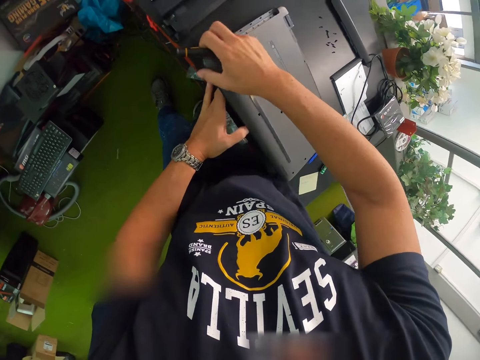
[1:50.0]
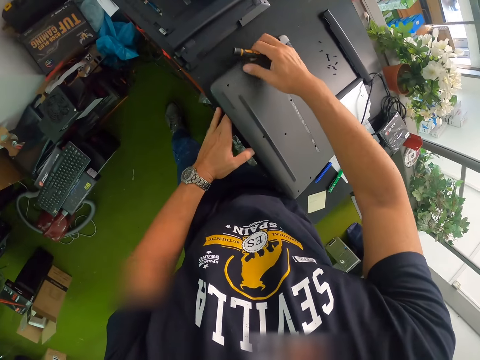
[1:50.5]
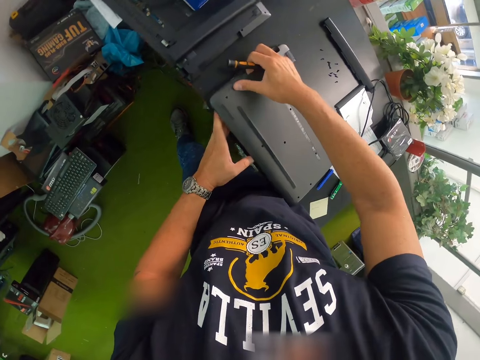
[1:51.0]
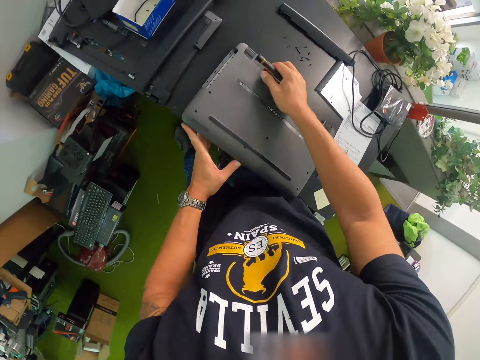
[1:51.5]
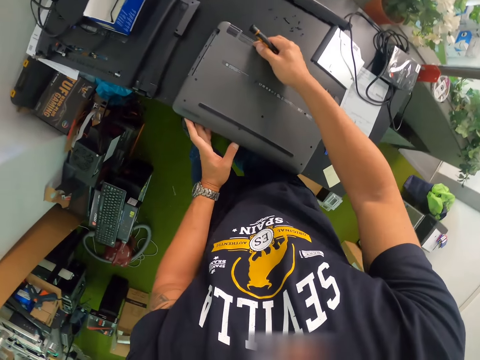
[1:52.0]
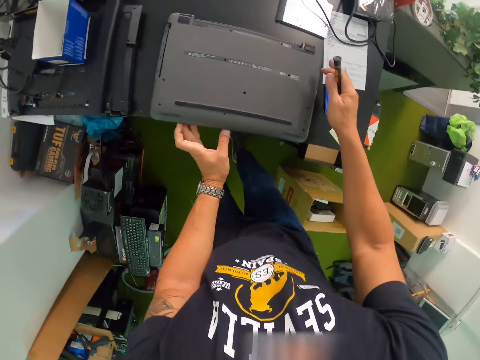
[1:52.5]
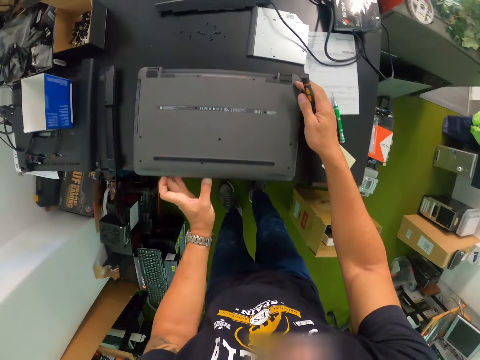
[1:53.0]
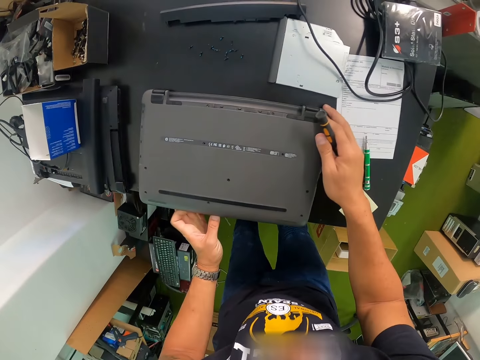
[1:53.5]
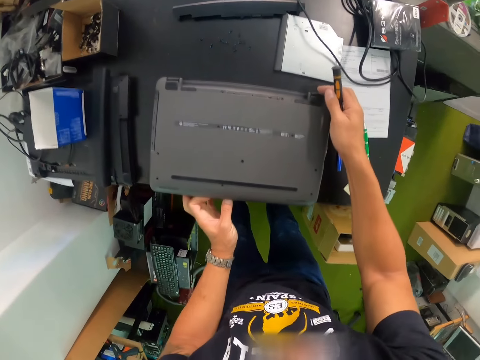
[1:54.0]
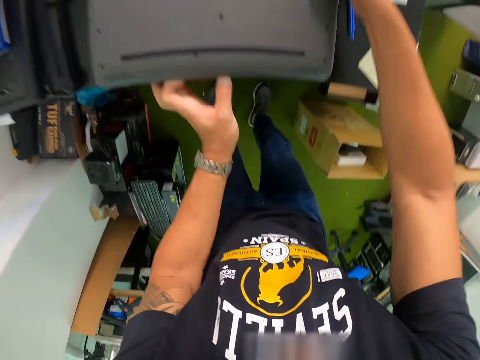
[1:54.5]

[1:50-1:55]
The camera wearer adjusts the laptop with their left hand. They look around.

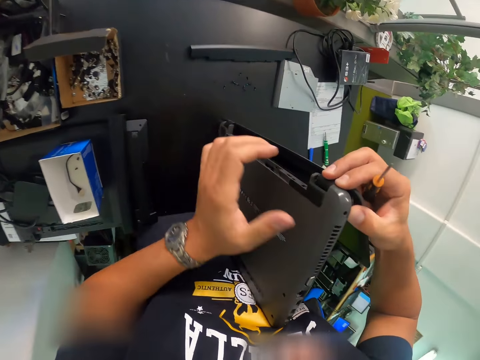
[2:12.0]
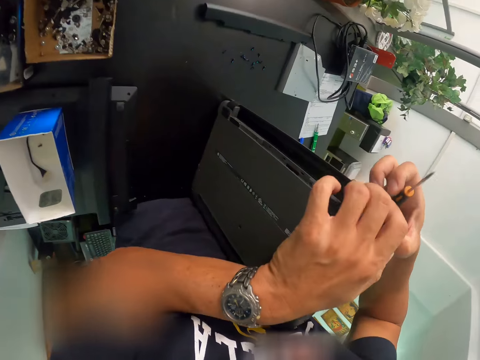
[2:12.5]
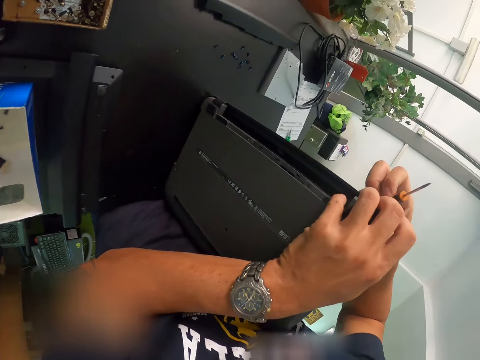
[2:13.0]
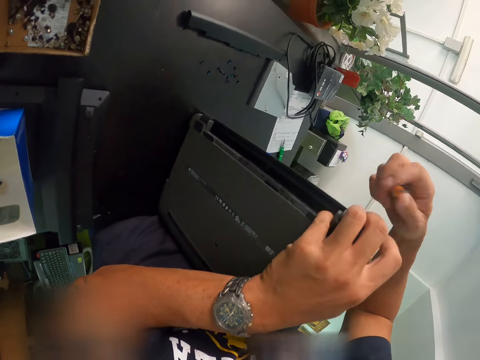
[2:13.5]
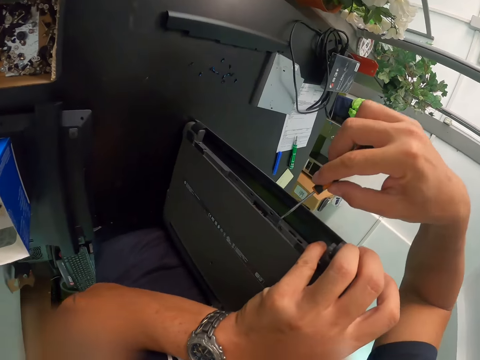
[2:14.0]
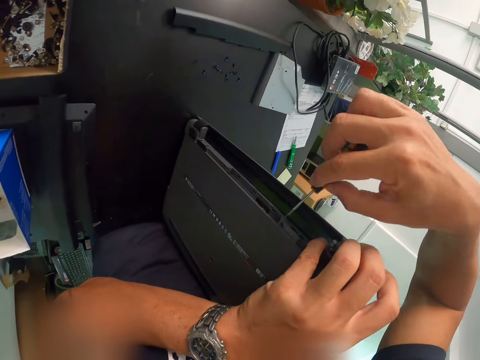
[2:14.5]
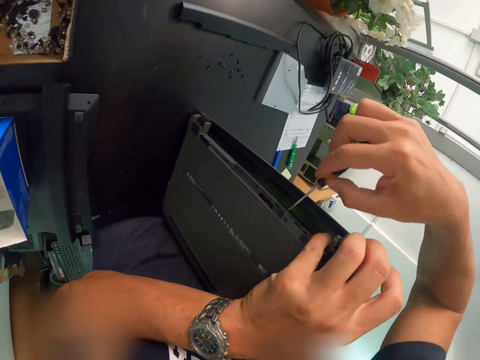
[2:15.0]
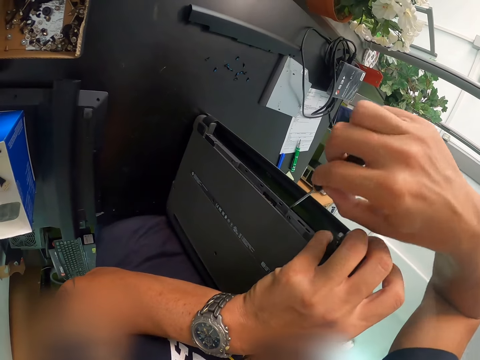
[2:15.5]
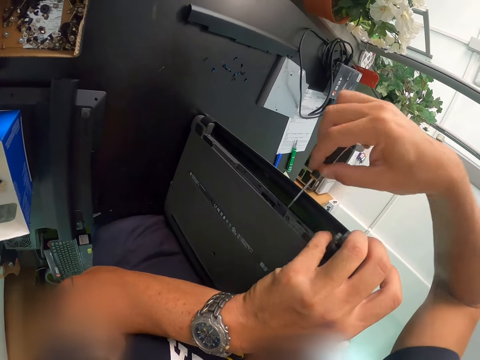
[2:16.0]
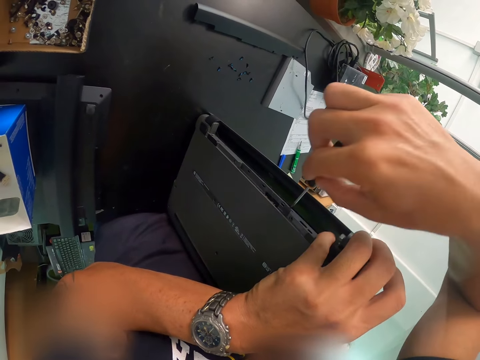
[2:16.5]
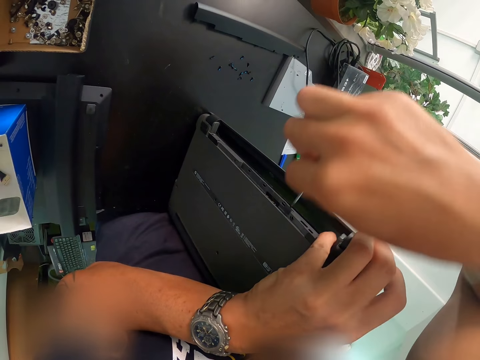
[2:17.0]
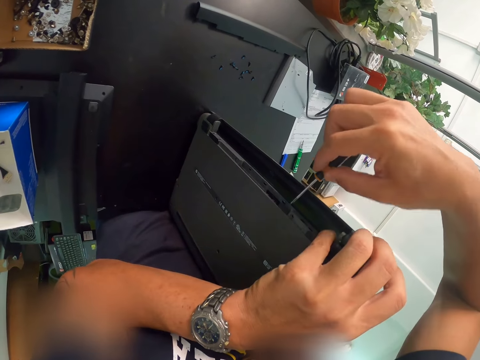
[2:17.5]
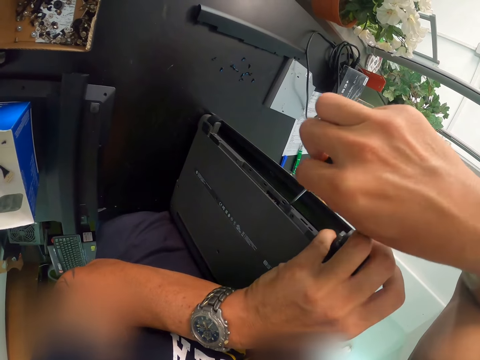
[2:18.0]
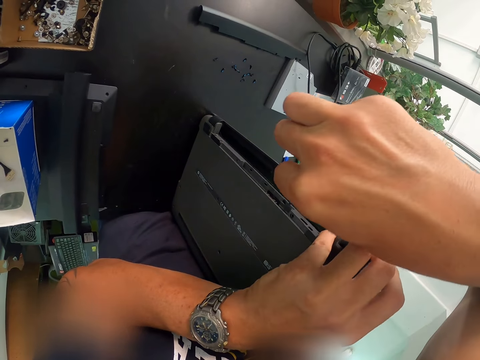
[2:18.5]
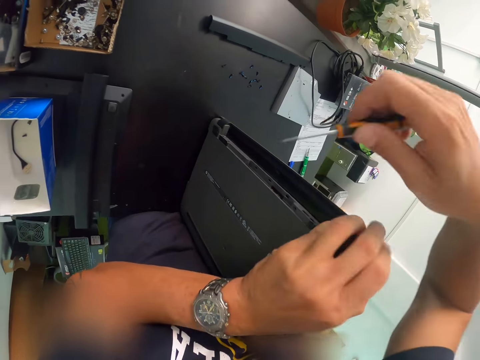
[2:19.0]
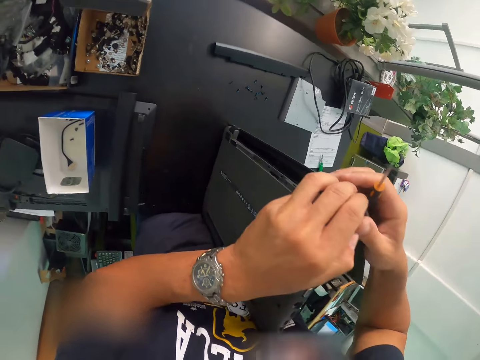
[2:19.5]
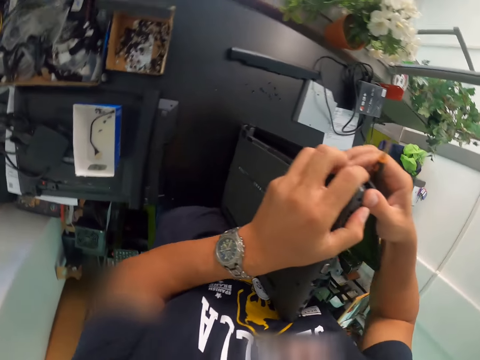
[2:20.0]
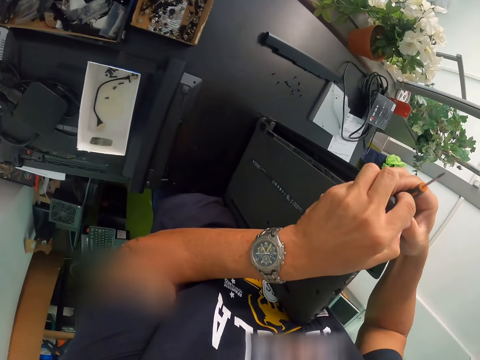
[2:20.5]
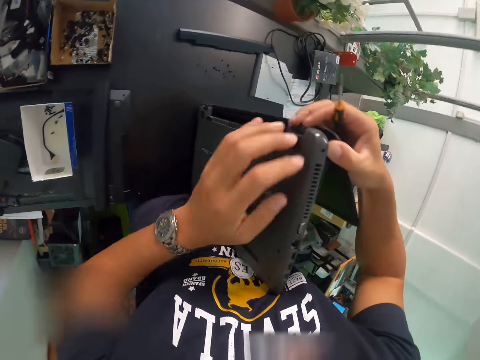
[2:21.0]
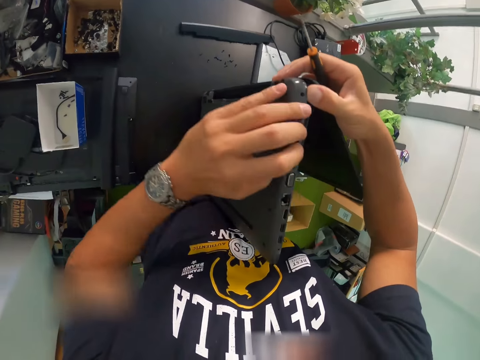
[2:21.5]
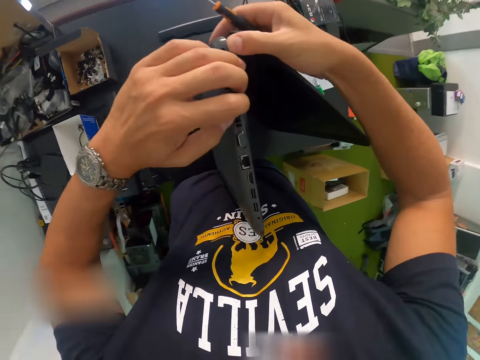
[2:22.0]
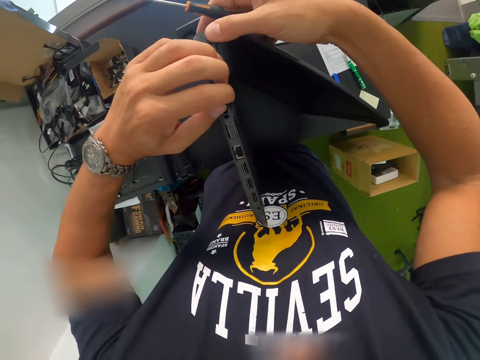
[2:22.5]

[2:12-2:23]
The camera wearer looks around. They loosen the laptop with a screwdriver in the right hand. They loosen the laptop with both hands.

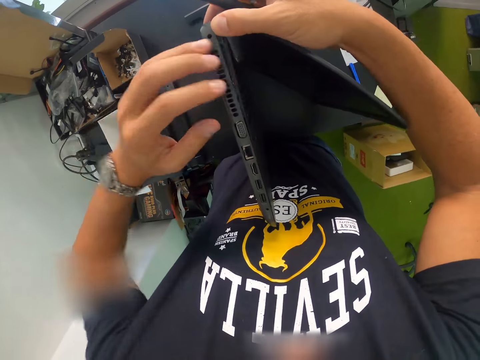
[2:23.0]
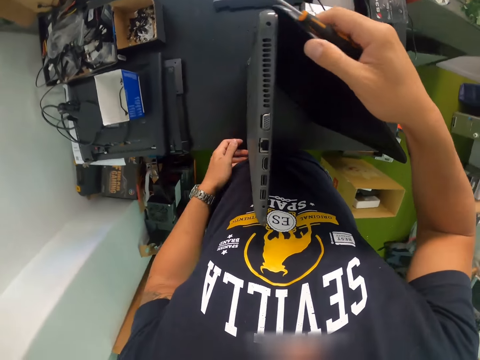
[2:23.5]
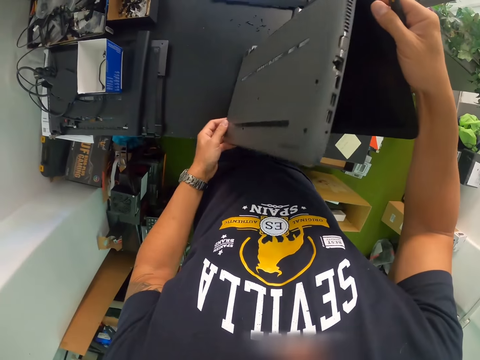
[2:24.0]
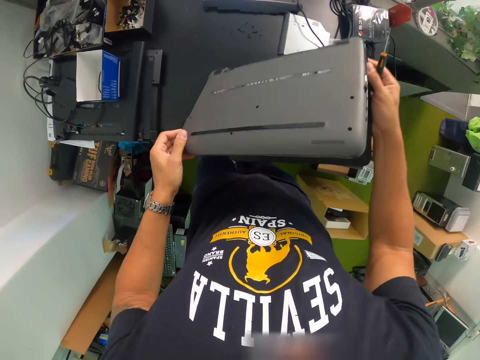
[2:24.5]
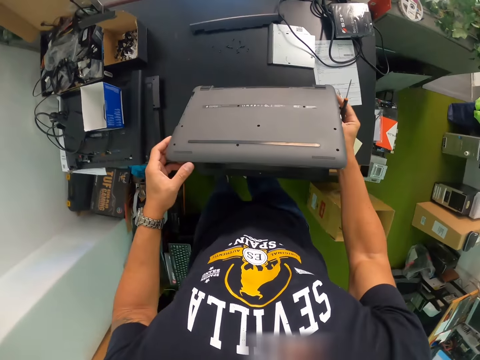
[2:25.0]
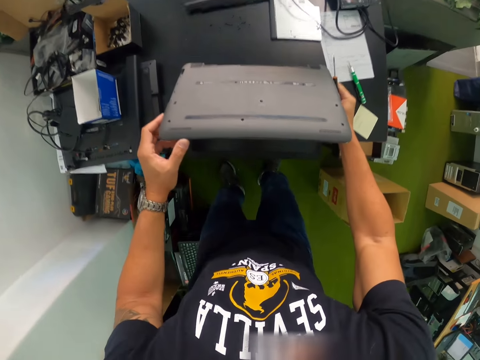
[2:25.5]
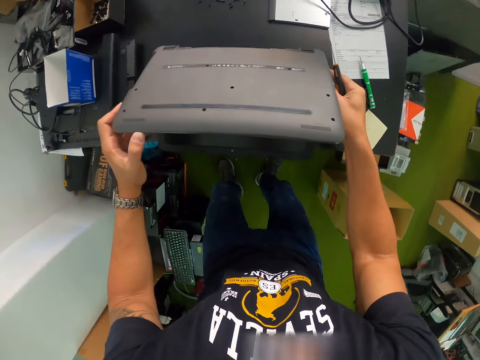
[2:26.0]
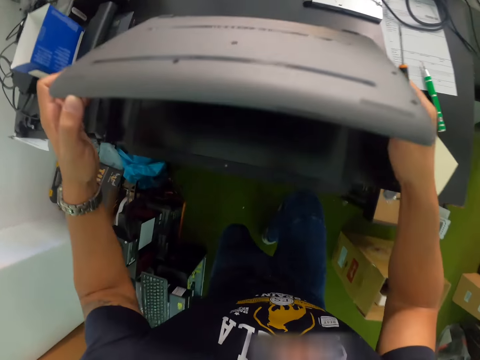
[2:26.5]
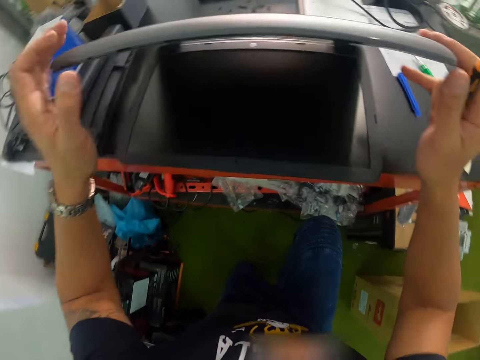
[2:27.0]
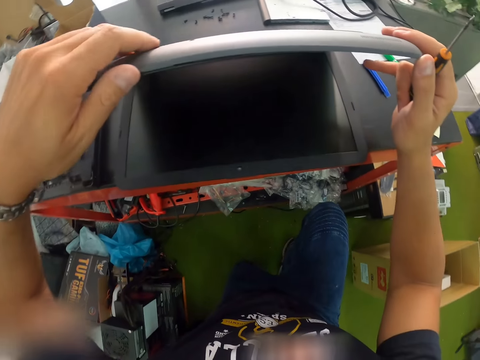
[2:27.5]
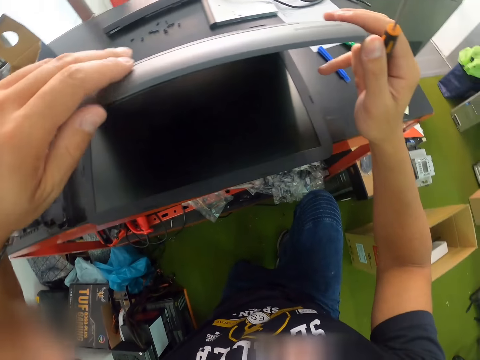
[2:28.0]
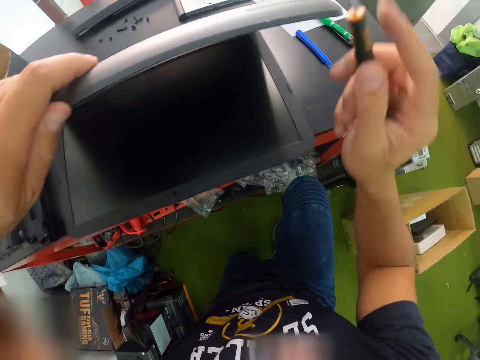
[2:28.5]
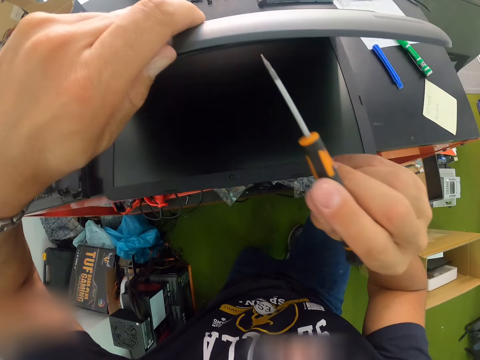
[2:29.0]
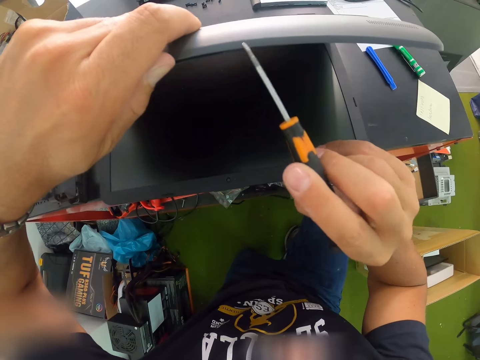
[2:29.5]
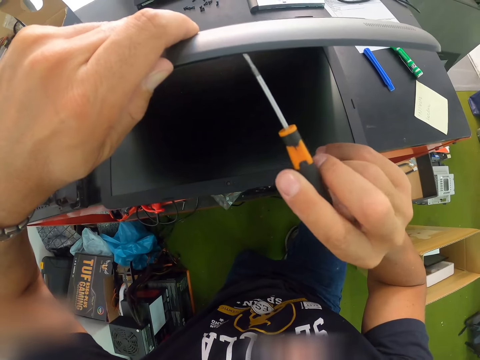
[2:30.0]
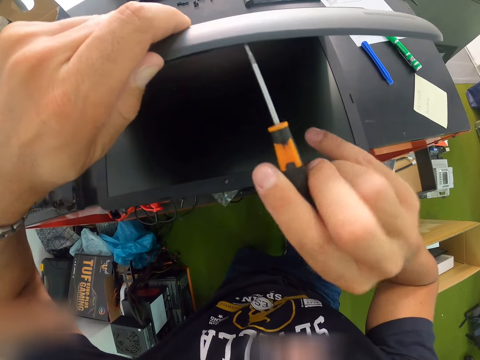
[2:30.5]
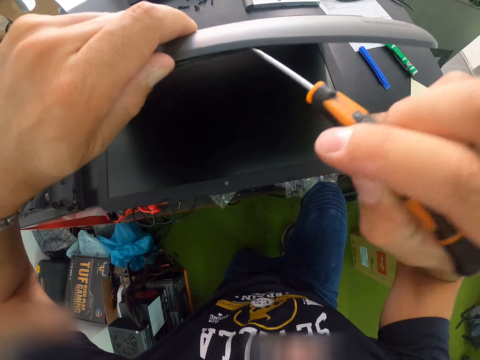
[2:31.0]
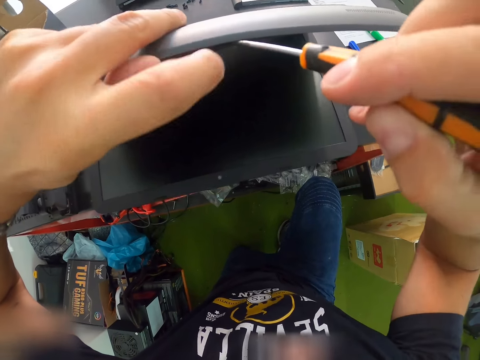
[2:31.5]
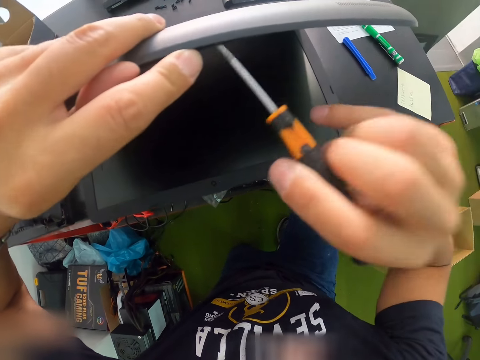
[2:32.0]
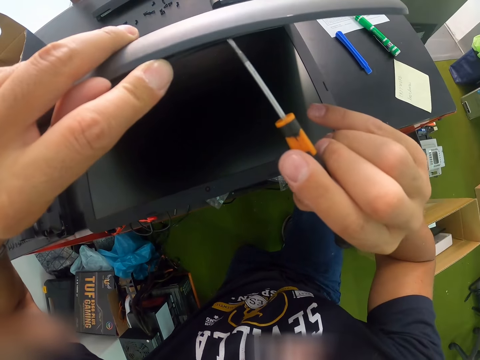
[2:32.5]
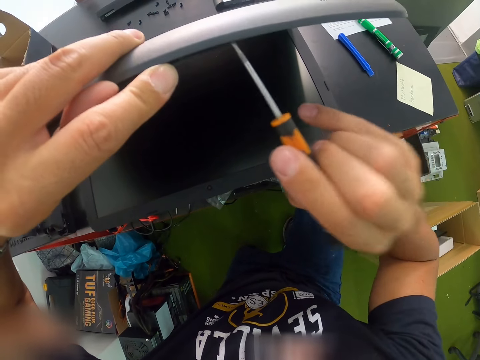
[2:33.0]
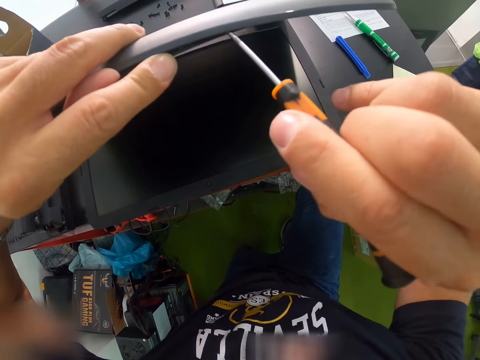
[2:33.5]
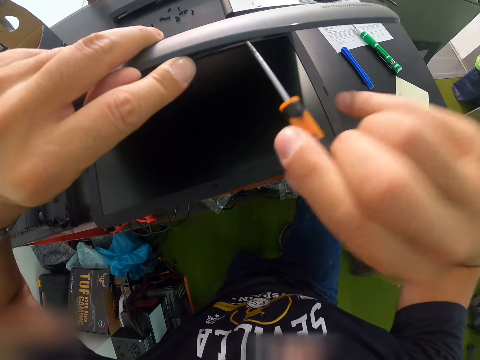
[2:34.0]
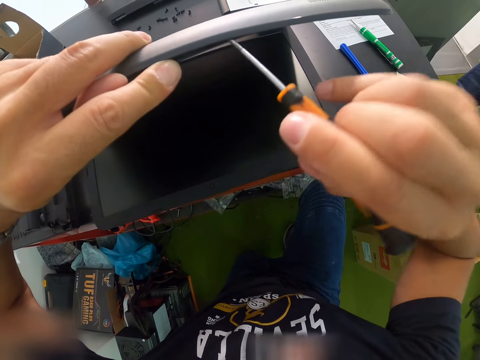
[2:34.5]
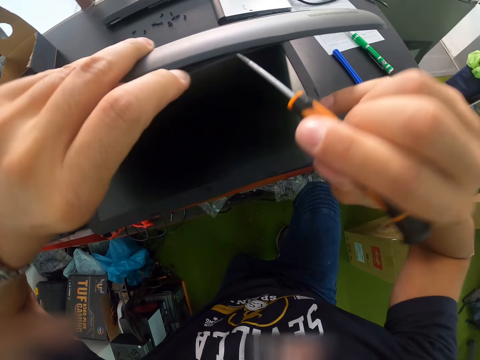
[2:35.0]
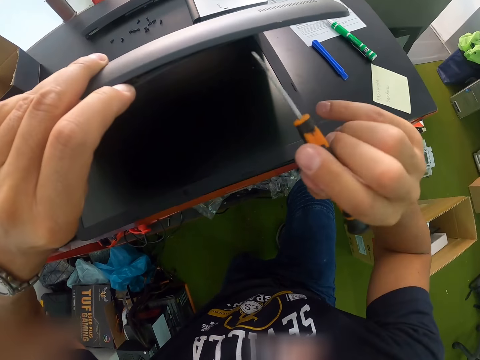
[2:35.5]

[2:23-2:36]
The camera wearer rotates the laptop with both hands. They place the laptop on the table. They look at the laptop. They loosen the laptop with a screwdriver in the right hand.
